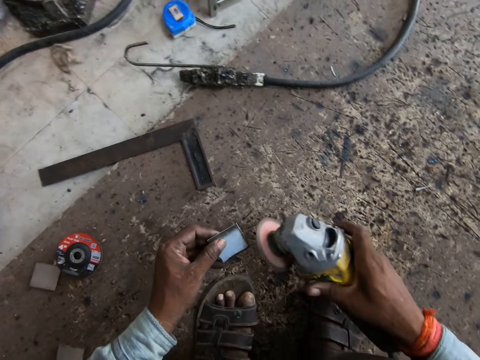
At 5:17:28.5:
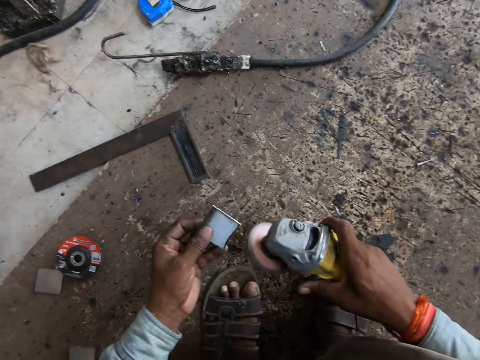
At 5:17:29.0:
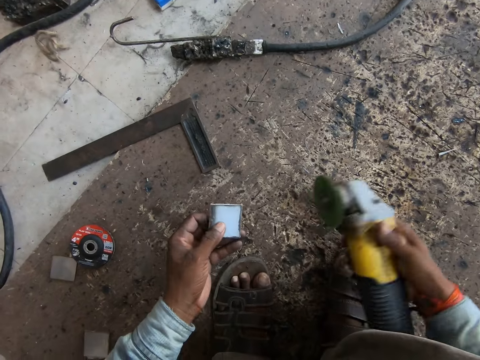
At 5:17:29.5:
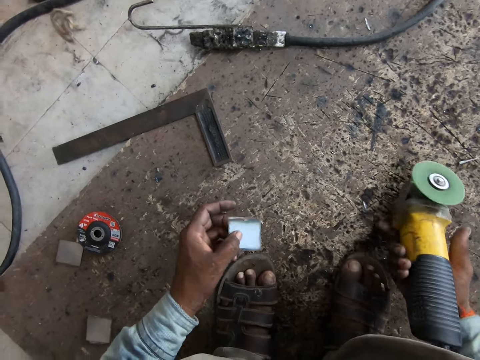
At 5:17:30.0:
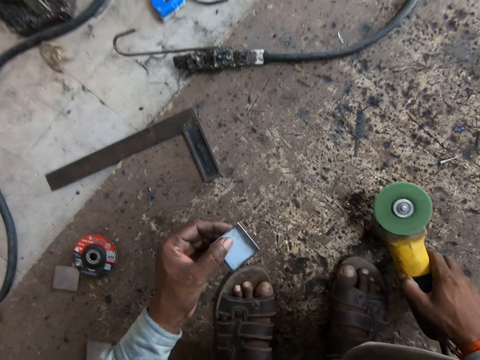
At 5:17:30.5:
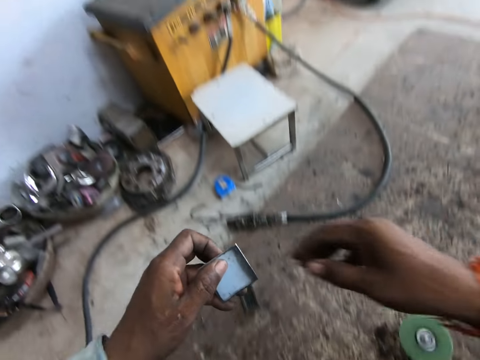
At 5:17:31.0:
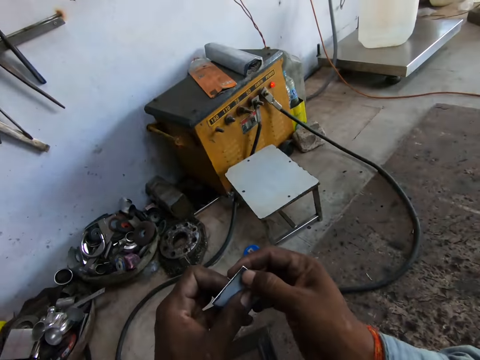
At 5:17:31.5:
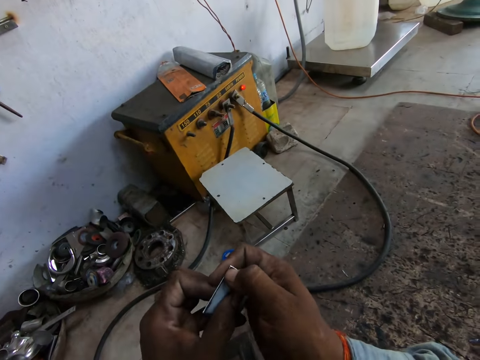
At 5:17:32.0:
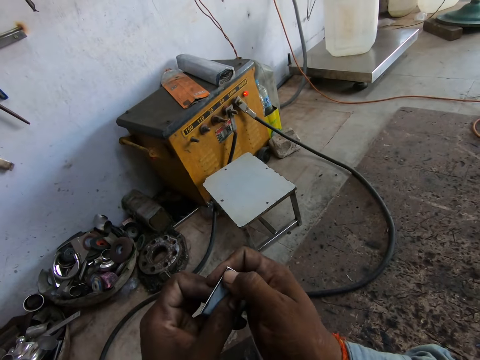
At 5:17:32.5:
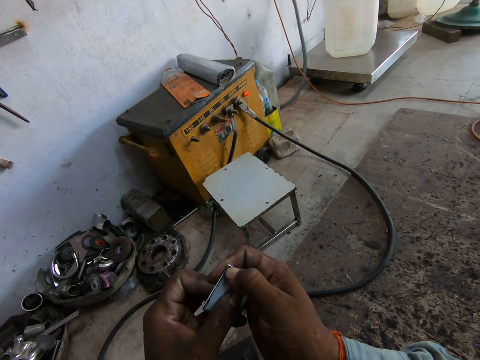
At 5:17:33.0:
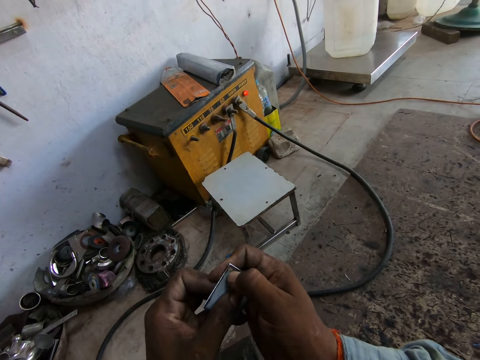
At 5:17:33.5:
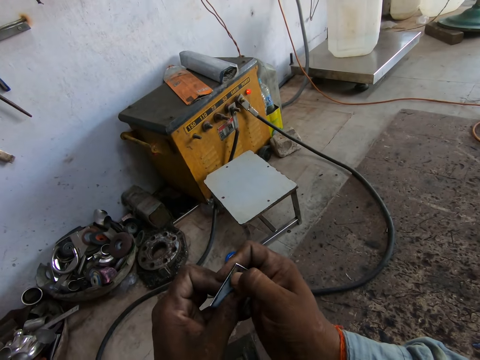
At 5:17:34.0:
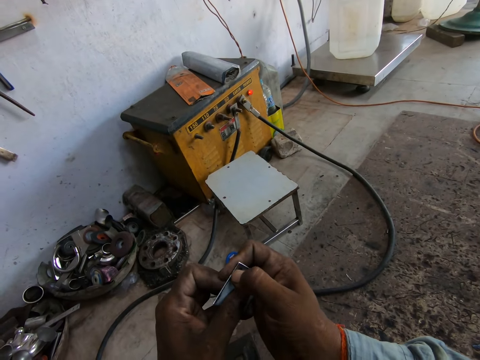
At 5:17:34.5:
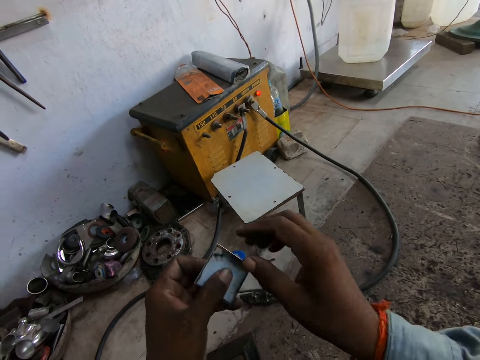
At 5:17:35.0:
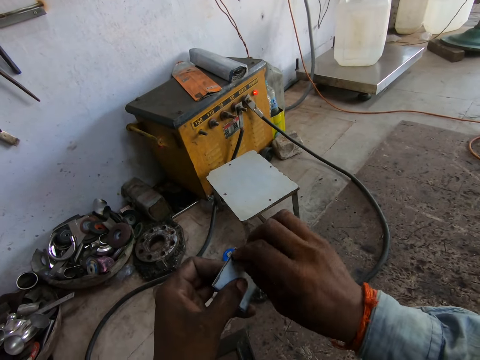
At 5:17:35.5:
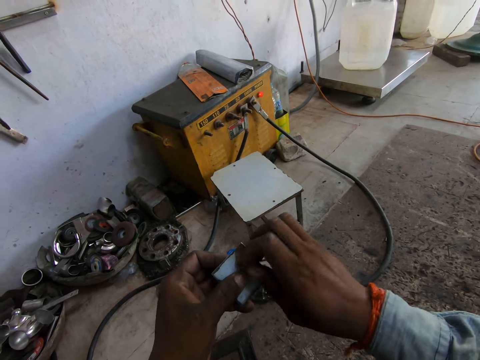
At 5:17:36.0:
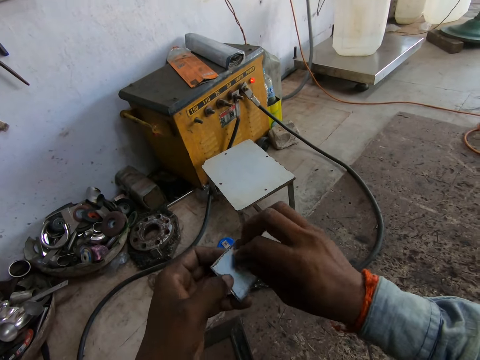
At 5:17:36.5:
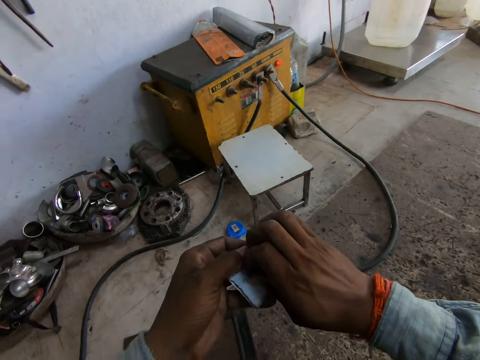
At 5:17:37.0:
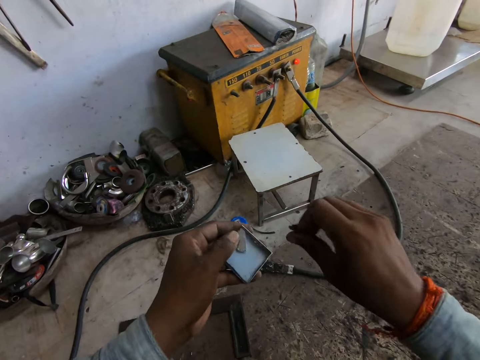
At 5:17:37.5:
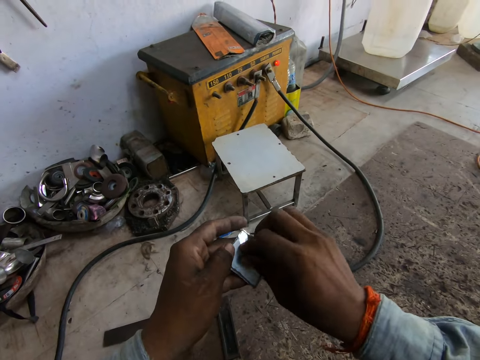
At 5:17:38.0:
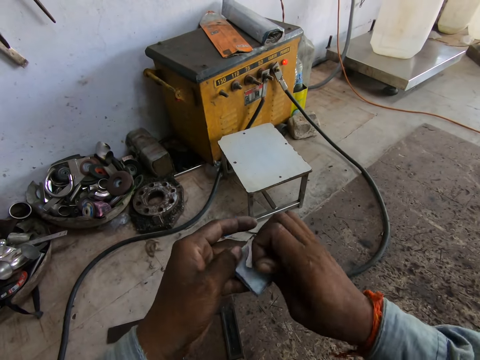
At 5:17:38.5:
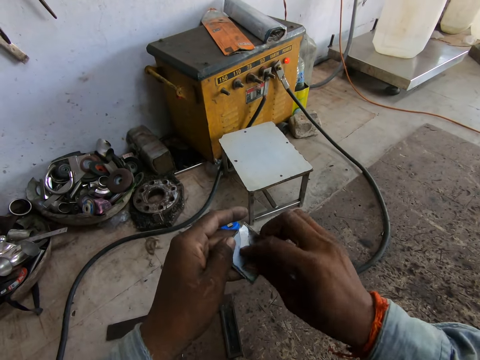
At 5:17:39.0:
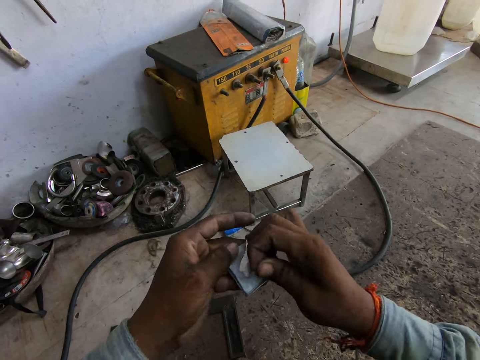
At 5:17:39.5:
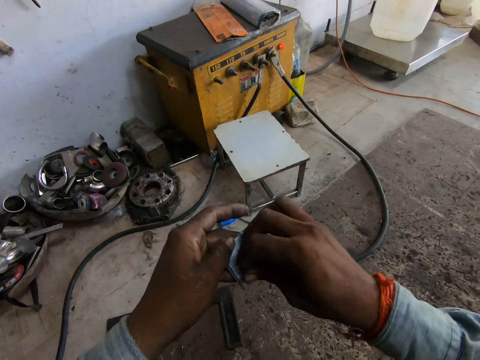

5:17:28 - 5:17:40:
The camera wearer polishes the welding mirror or metal in his left hand with the angle grinder in his right hand. He drops the angle grinder in his right hand on the floor. He peels the welding mirror in his left hand with his right hand. He holds the metal with both hands. He removes the paper from the metal. He drops the paper on the floor. He removes the paper from the metal.

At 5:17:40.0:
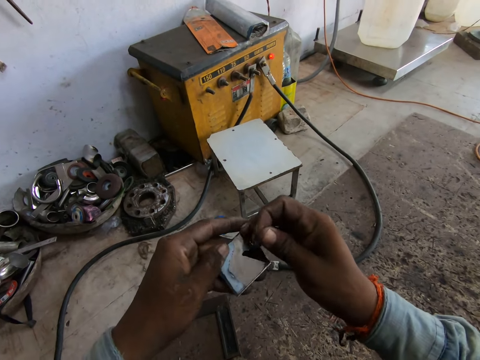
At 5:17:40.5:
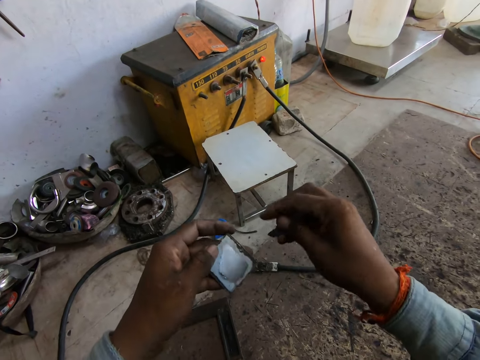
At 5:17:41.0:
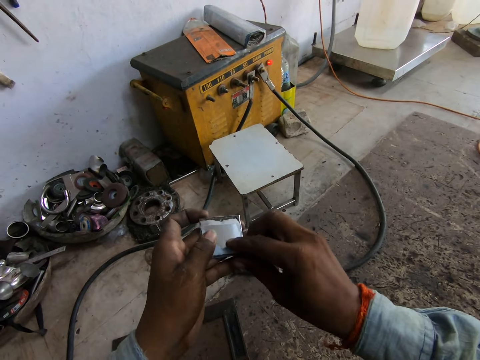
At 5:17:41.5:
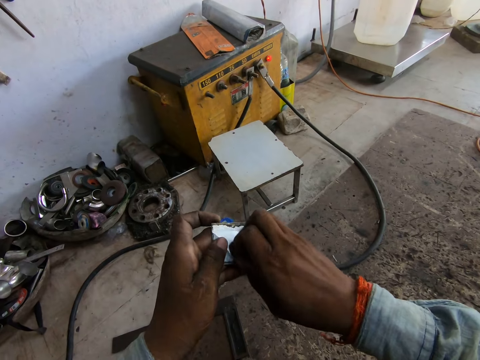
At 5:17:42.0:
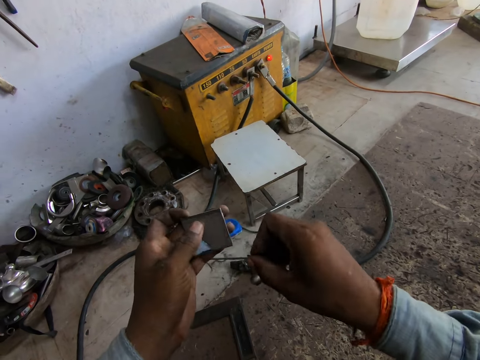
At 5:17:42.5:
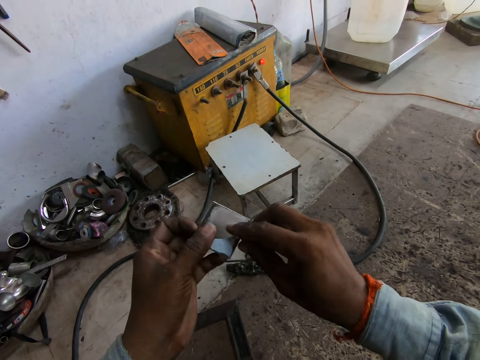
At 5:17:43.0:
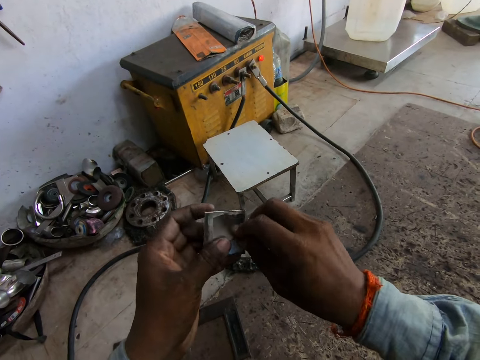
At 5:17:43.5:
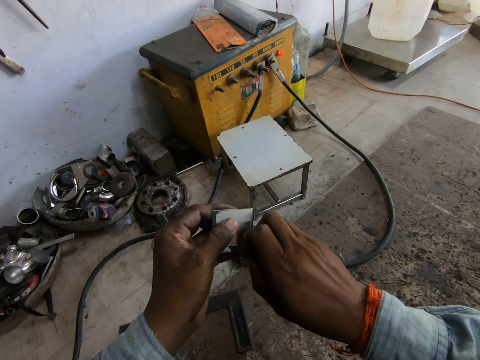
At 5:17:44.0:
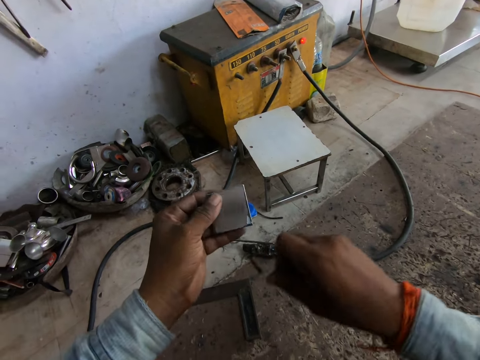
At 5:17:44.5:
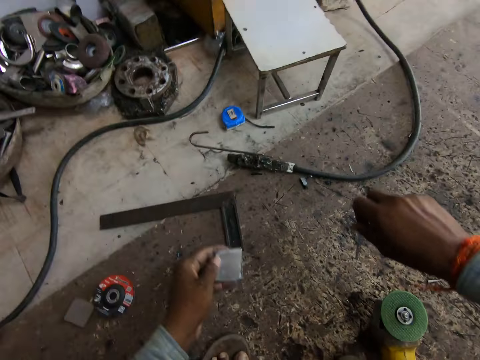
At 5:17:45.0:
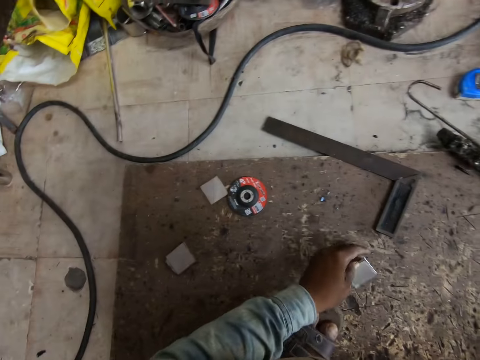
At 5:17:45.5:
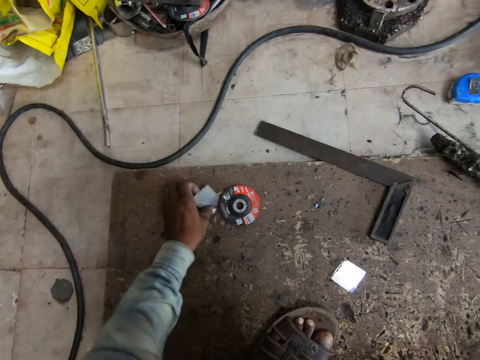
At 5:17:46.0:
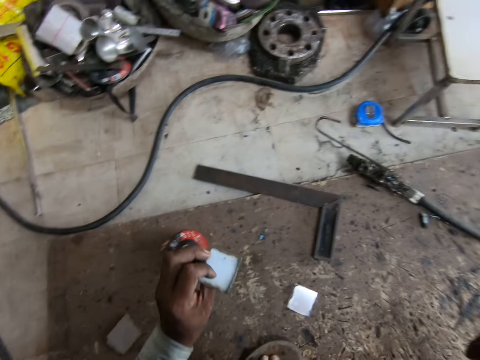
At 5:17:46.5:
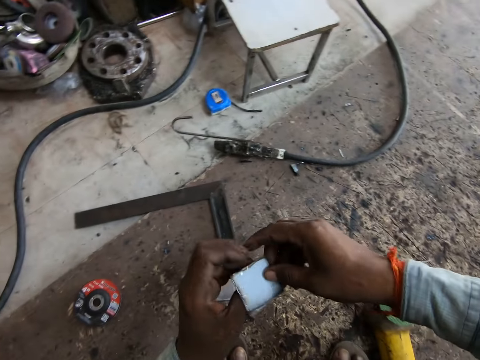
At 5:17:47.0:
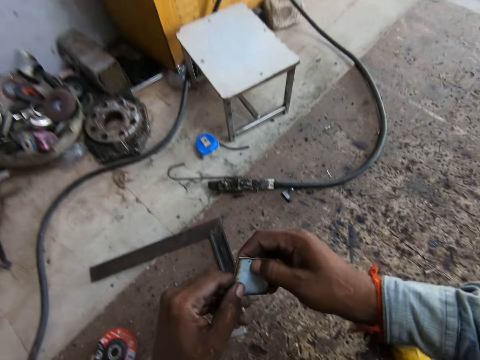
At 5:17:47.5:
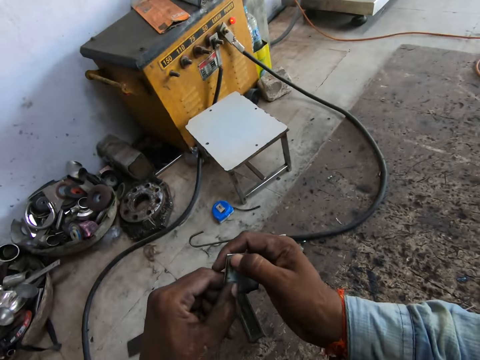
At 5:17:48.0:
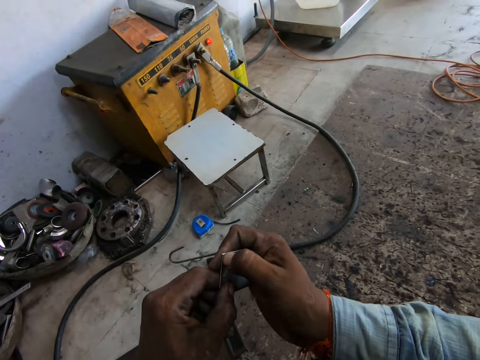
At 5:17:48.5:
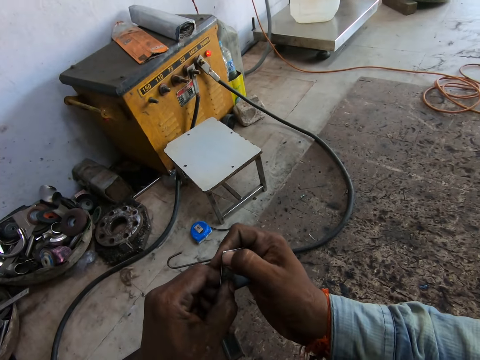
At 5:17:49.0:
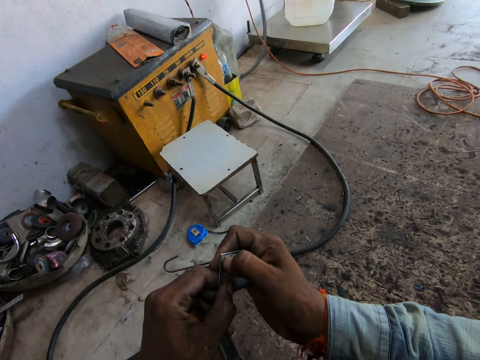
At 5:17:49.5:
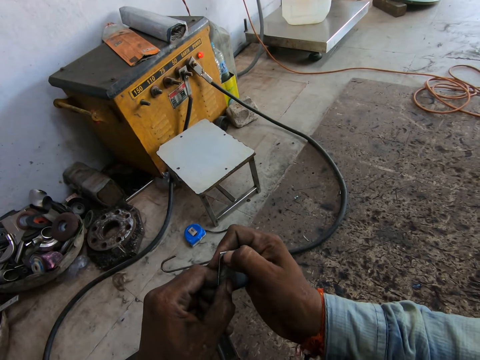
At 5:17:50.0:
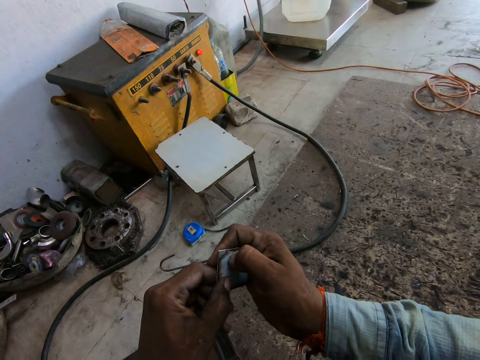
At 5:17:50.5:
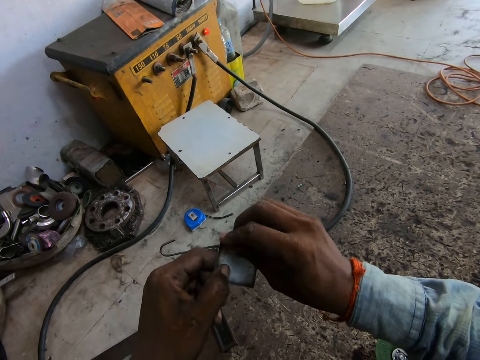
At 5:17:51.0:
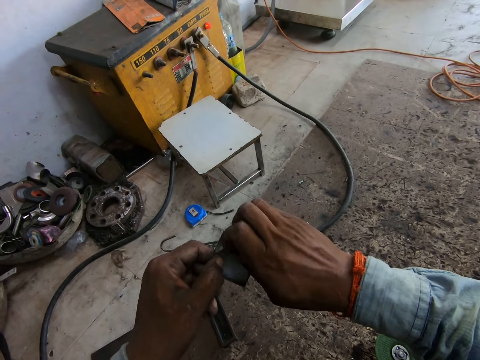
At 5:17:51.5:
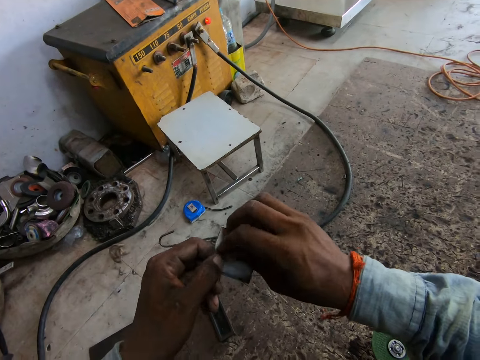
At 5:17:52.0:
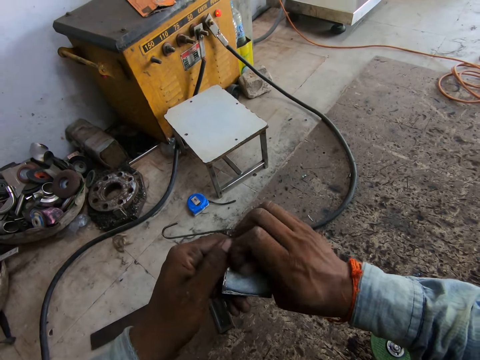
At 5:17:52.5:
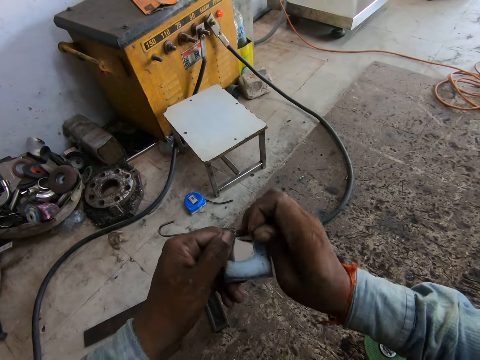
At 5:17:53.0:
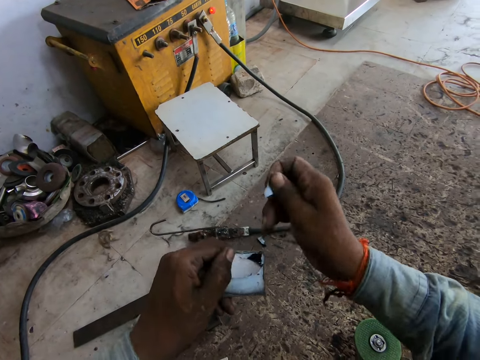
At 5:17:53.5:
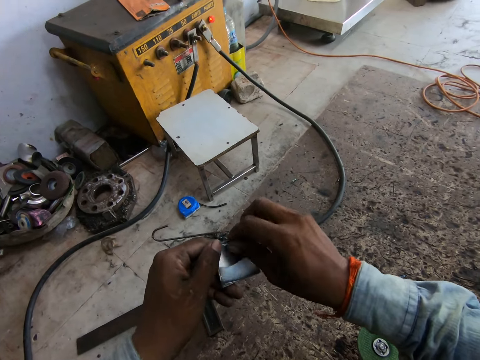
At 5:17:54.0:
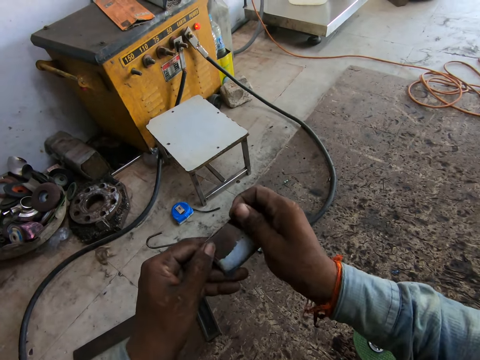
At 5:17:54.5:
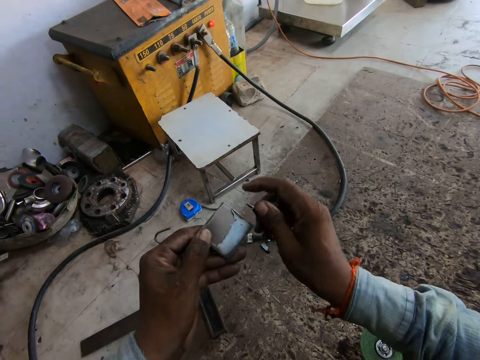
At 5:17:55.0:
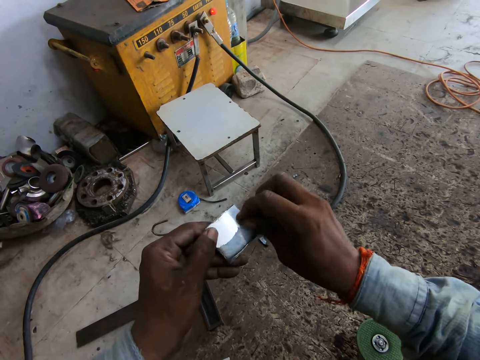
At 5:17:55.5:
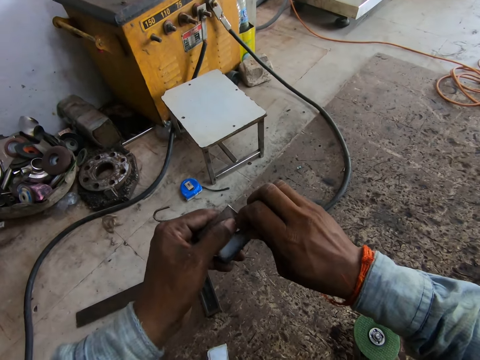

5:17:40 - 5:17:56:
The camera wearer drops the paper on the floor. He removes the paper from the metal or welding mirror. He drops the paper on the floor. He drops the welding mirror in his left hand on the floor. He picks the other welding mirror from the floor with his left hand. He peels the welding mirror in his left hand with his right hand.
